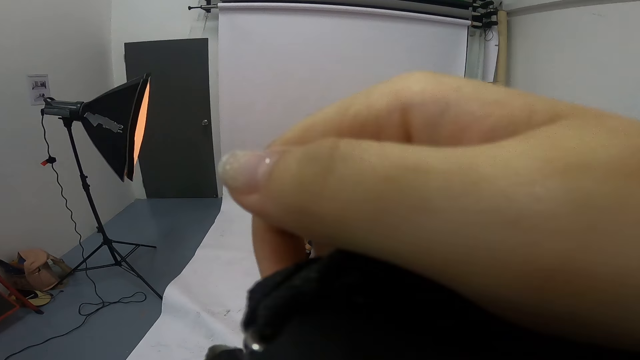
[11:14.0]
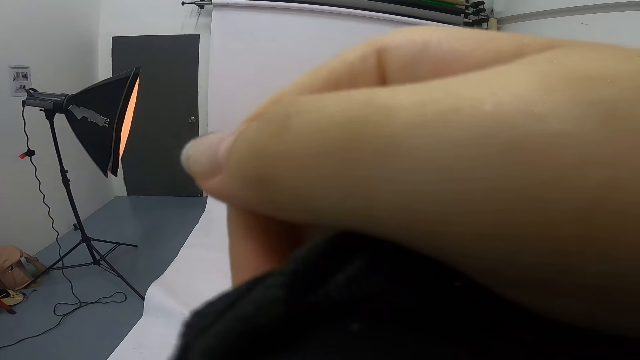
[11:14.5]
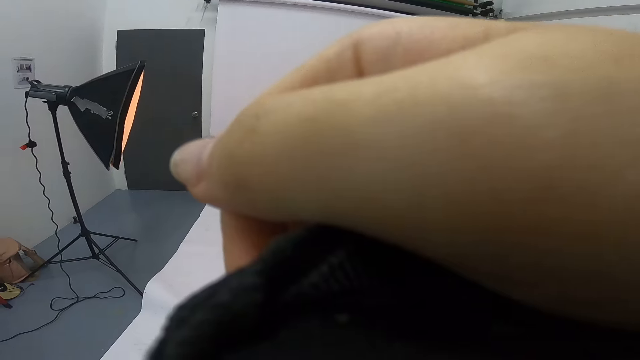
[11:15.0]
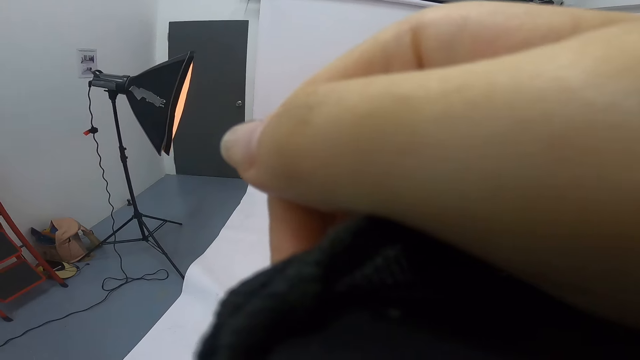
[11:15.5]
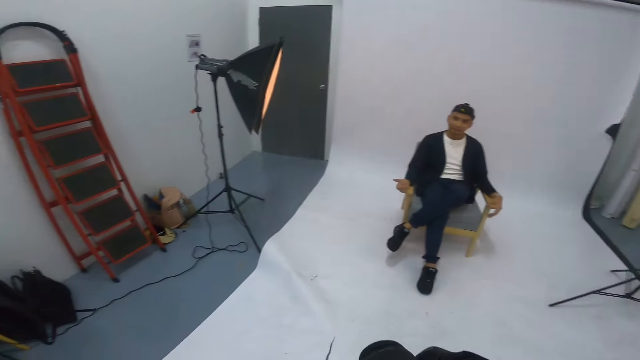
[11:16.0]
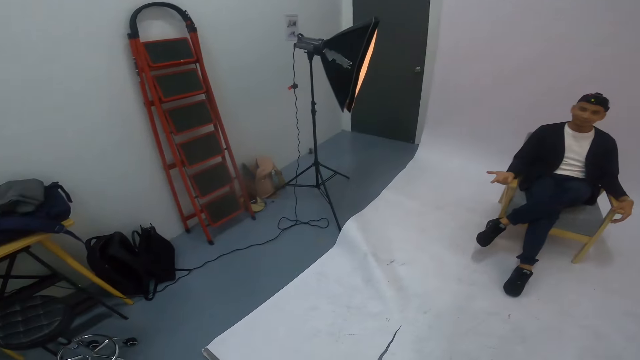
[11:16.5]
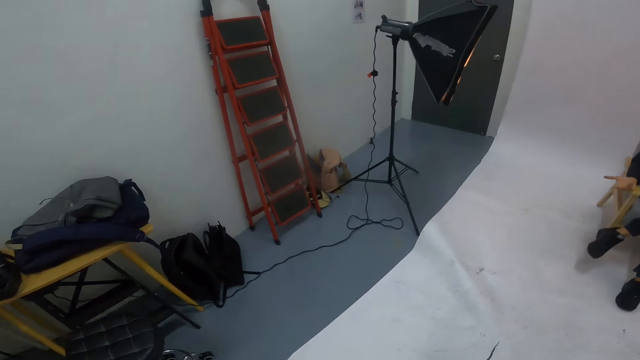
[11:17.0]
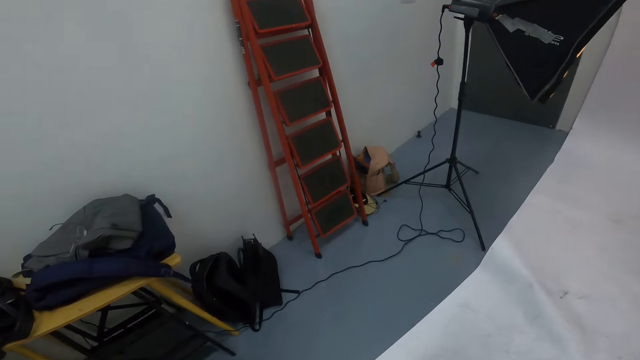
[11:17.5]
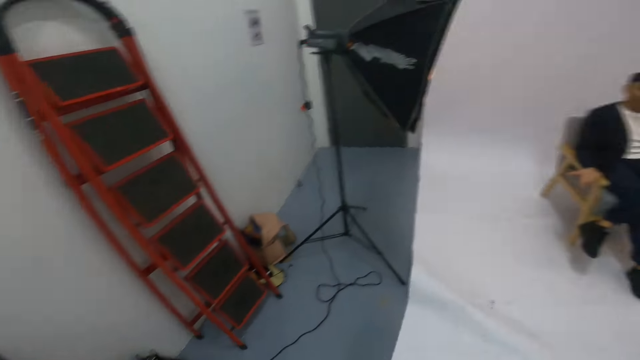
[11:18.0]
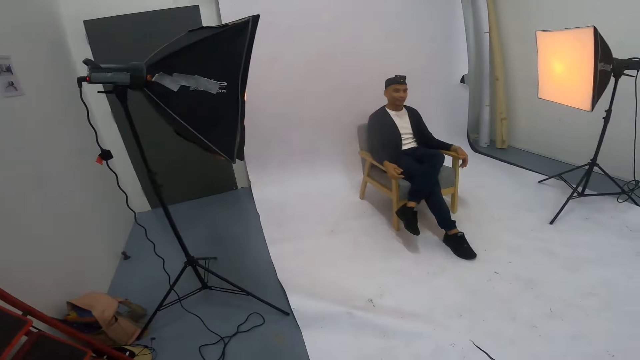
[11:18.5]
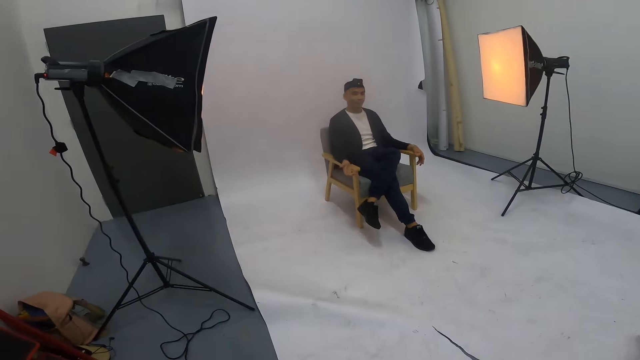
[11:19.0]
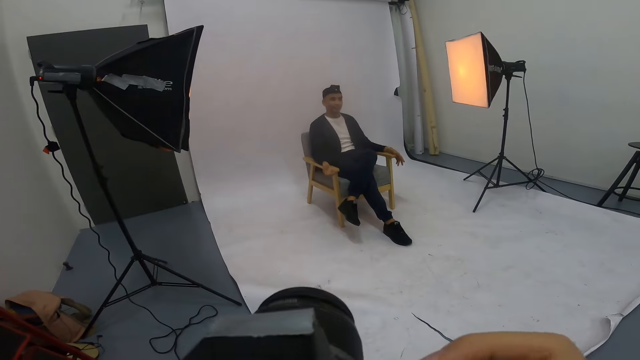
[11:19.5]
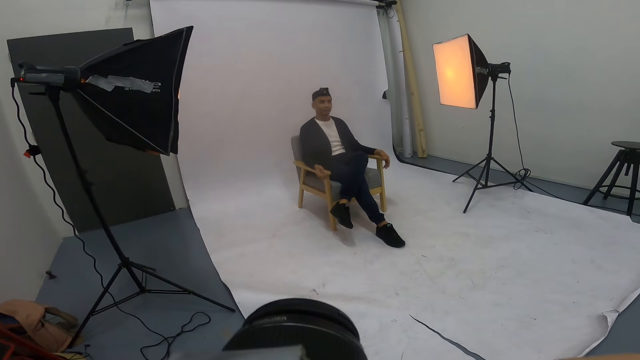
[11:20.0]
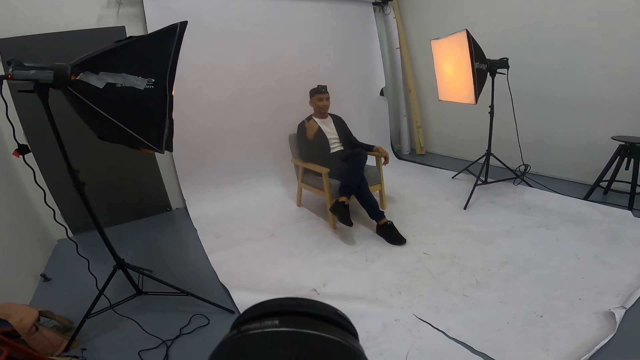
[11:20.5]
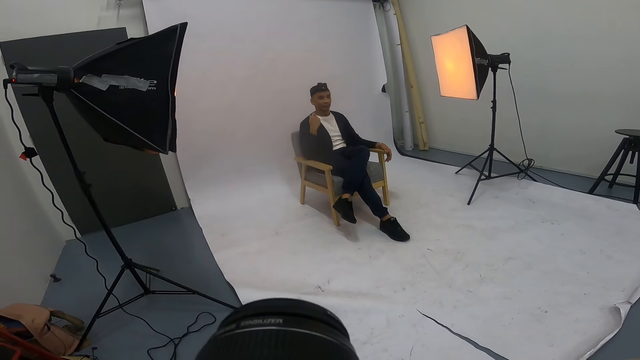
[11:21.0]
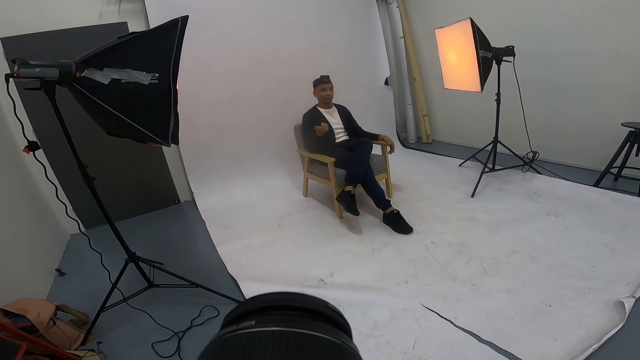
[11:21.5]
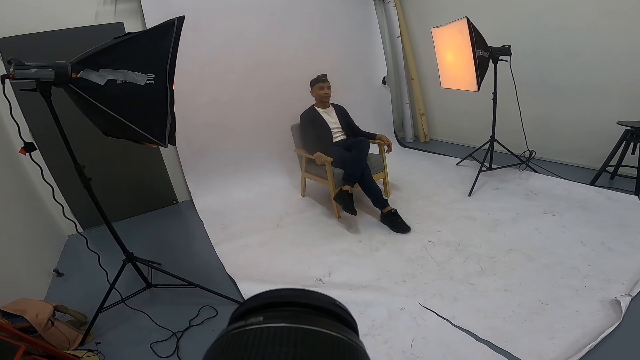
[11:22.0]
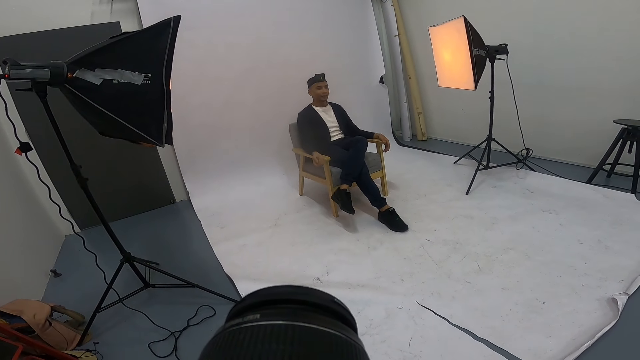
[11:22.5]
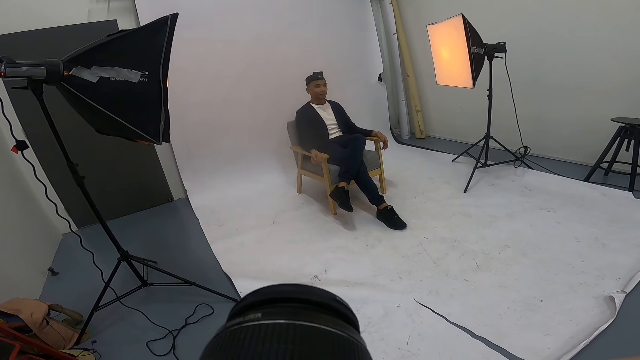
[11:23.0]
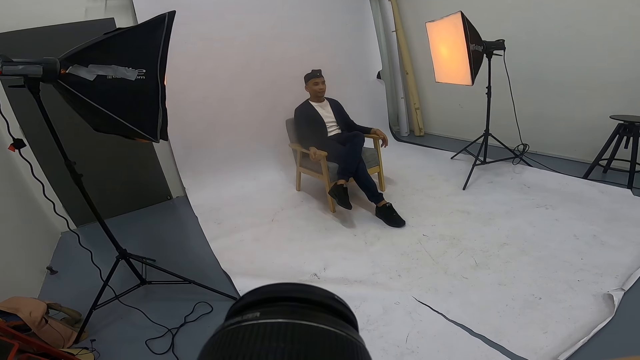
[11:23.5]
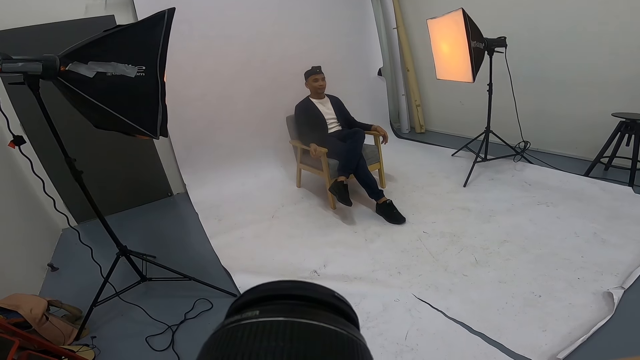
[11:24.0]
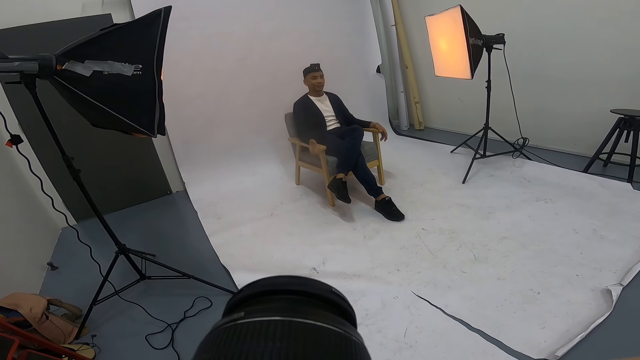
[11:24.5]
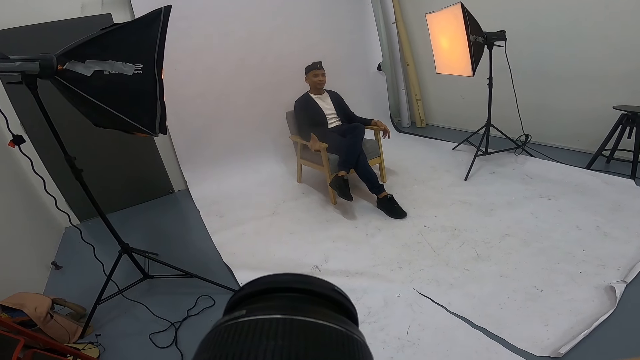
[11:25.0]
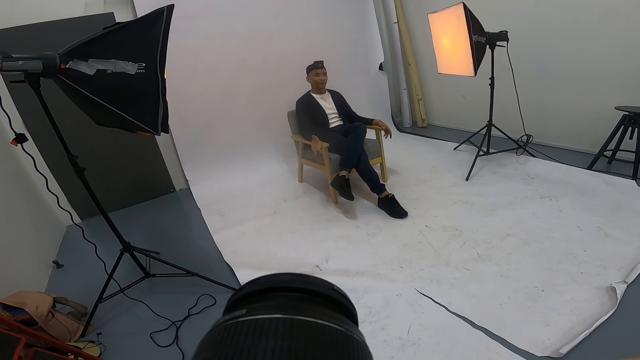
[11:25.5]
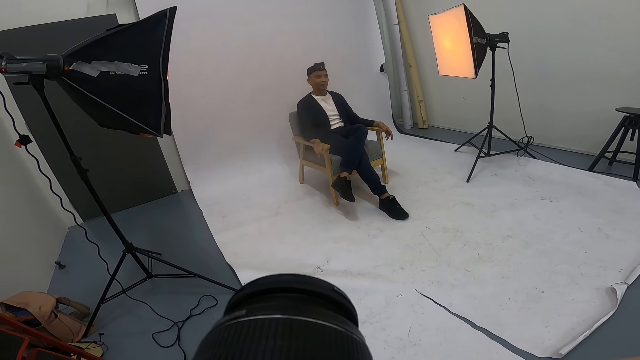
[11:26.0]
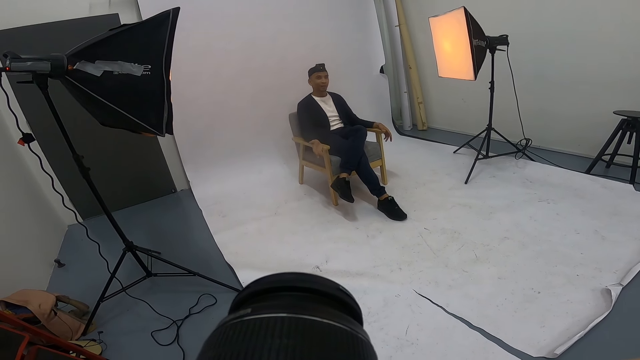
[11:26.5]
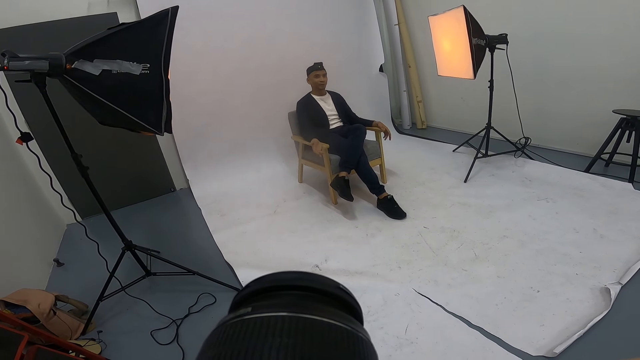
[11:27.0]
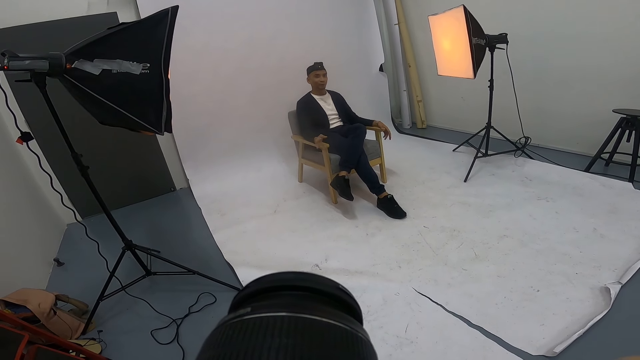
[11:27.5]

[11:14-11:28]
The camera wearer lifts the camera, takes a photo of a man, lowers the camera and looks around the room. The man gestures at the camera wearer. The camera wearer takes a photo of the man. The man gestures at the camera wearer. The camera wearer takes a photo of the man. The man gestures at the camera wearer. The camera wearer takes a photo of the man.

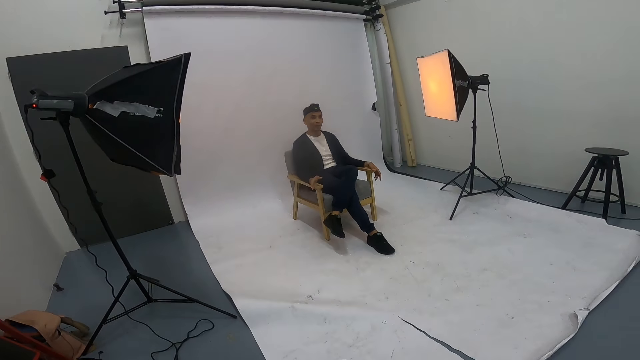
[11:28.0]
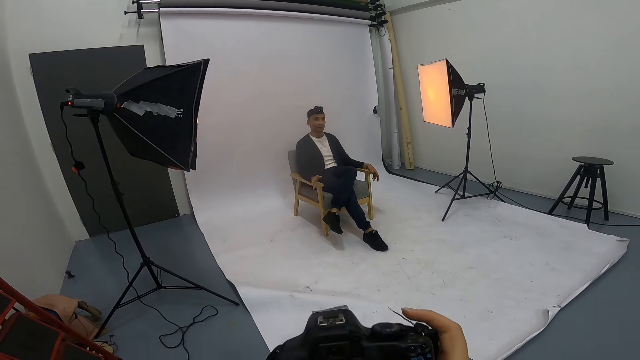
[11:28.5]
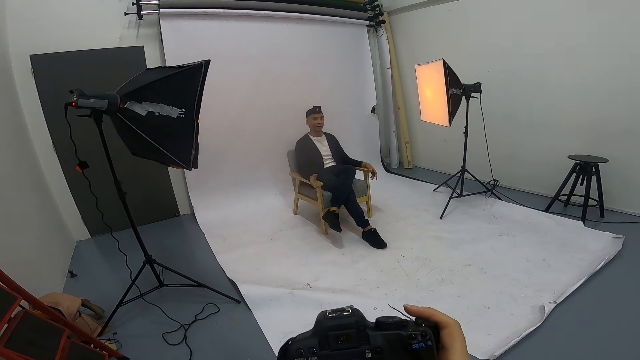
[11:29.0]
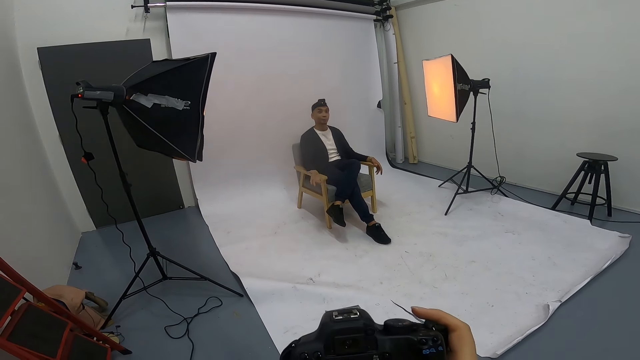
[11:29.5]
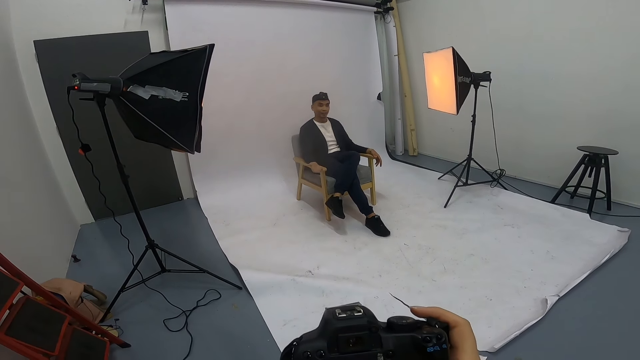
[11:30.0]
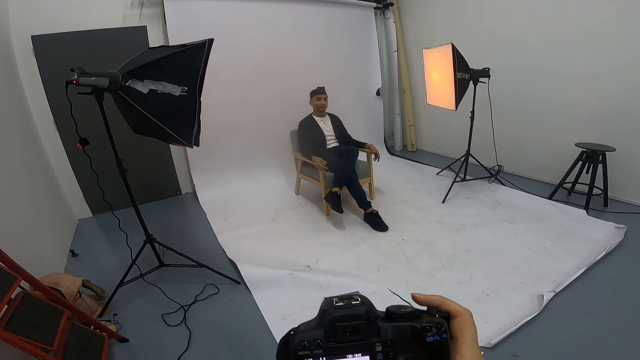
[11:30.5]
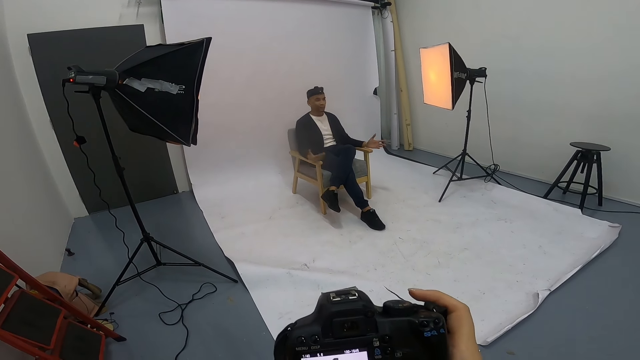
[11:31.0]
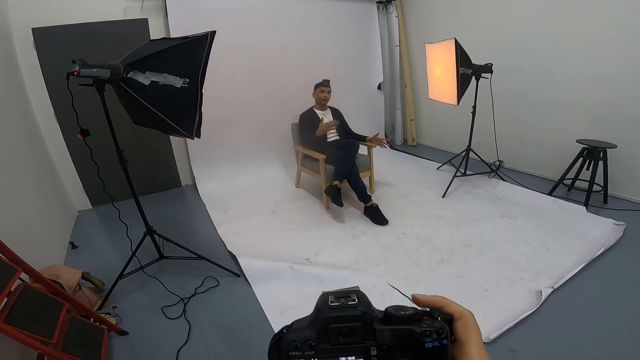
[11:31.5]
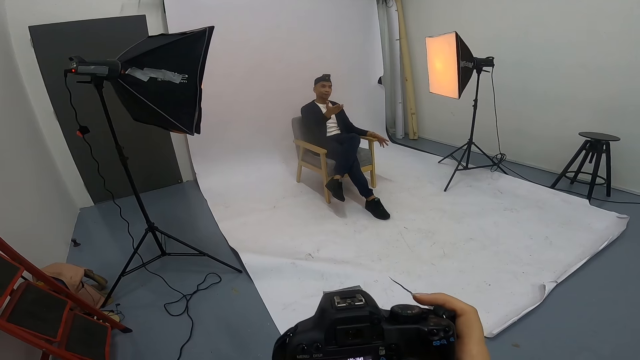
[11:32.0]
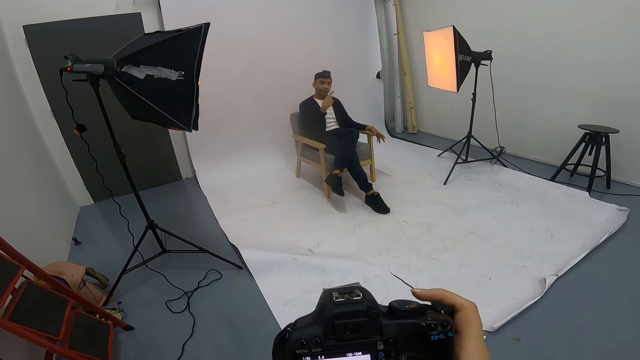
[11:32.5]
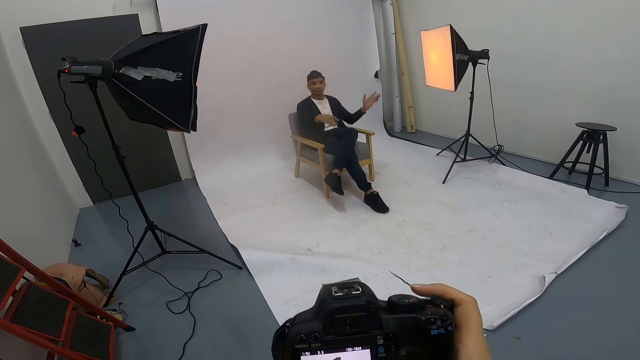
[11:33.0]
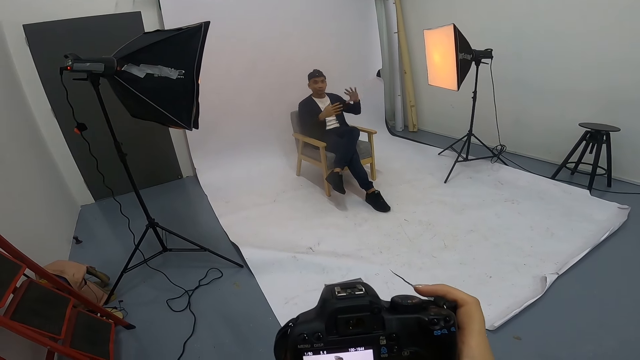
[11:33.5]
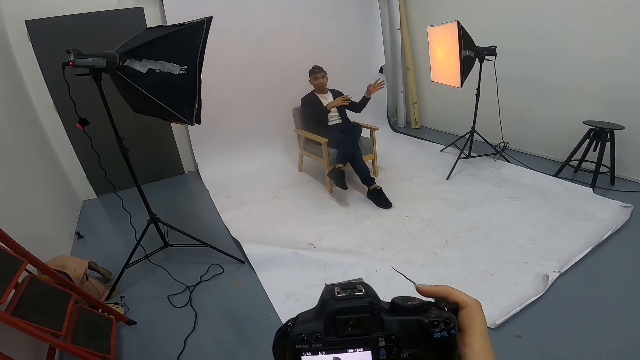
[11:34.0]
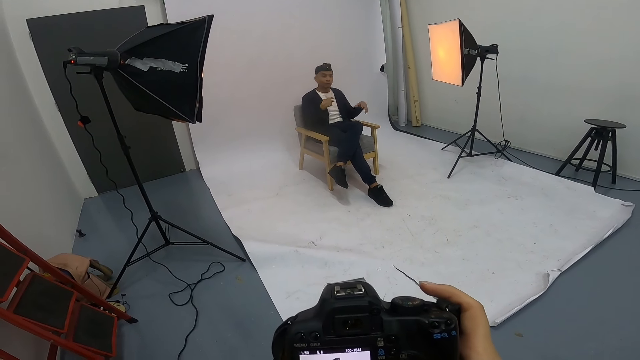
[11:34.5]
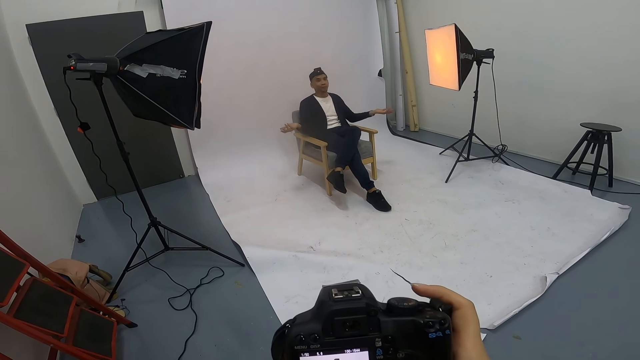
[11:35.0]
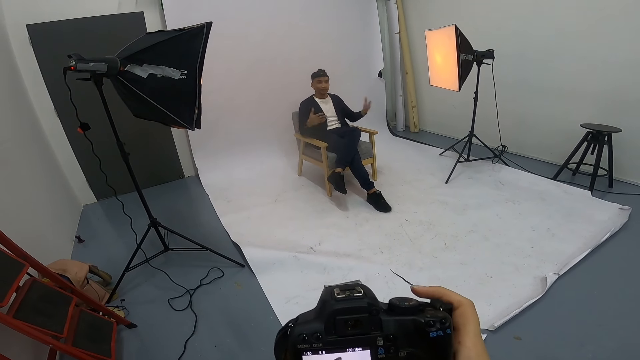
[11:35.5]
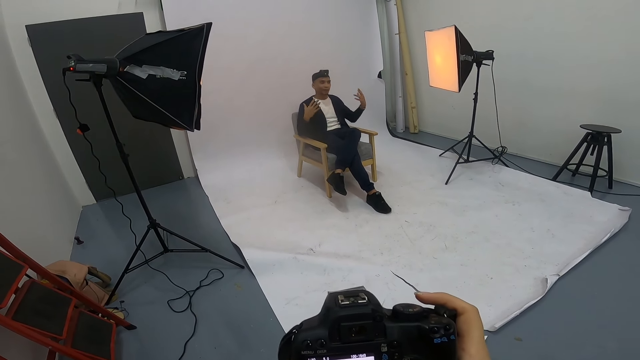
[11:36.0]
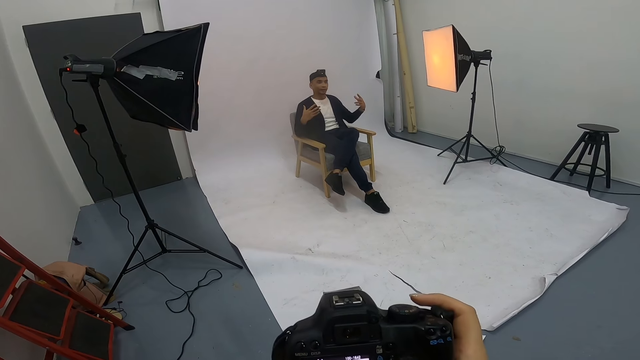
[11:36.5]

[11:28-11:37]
A man gestures at the camera wearer. The camera wearer operates the camera. The man gestures at the camera wearer. The camera wearer checks out the photos on the camera.
